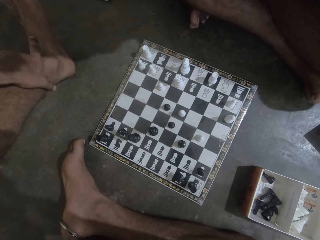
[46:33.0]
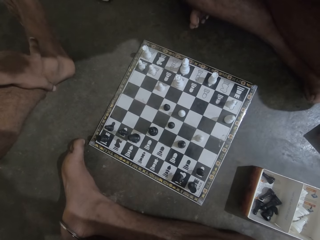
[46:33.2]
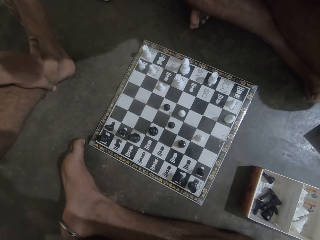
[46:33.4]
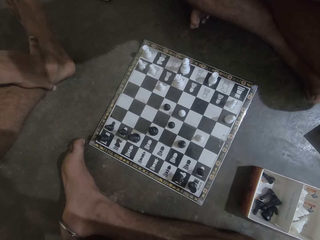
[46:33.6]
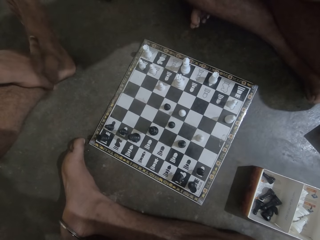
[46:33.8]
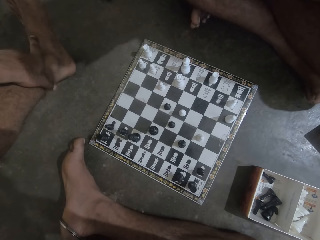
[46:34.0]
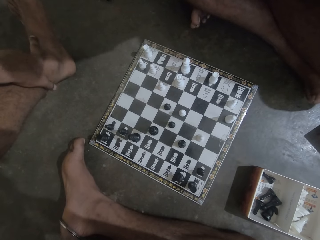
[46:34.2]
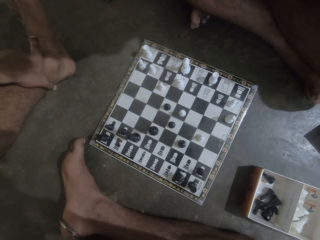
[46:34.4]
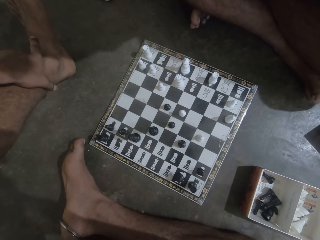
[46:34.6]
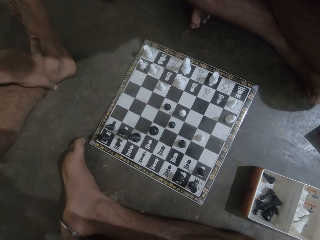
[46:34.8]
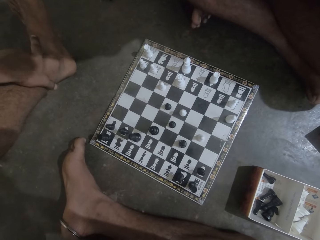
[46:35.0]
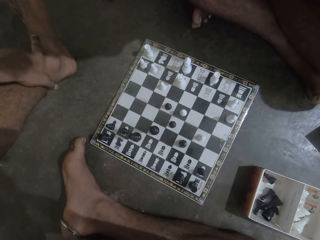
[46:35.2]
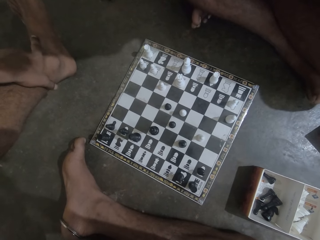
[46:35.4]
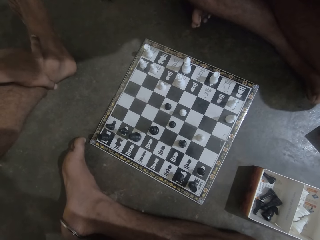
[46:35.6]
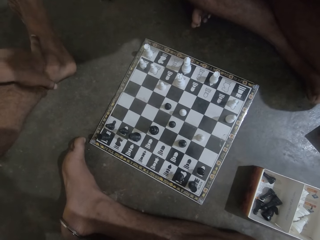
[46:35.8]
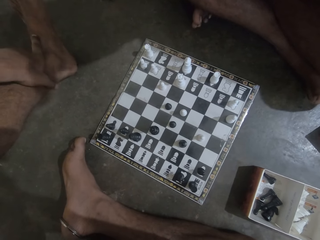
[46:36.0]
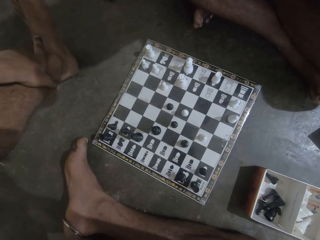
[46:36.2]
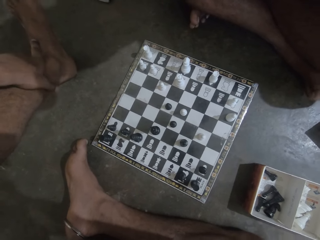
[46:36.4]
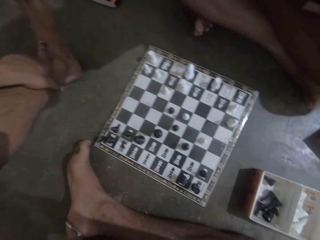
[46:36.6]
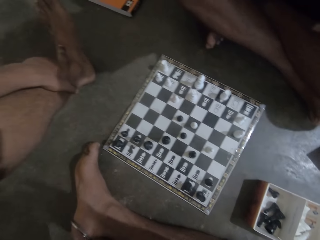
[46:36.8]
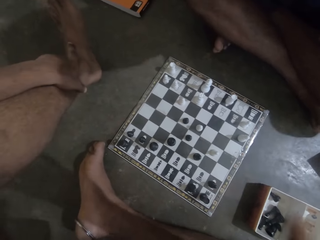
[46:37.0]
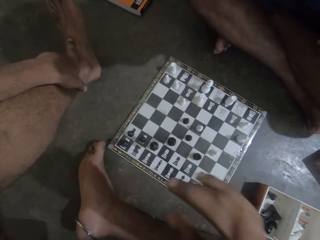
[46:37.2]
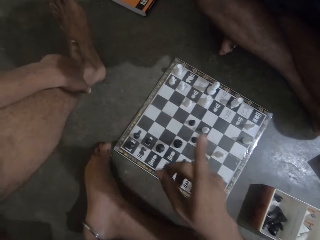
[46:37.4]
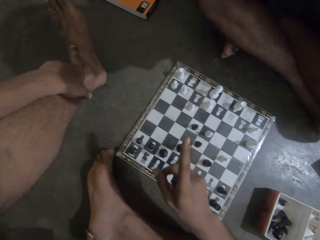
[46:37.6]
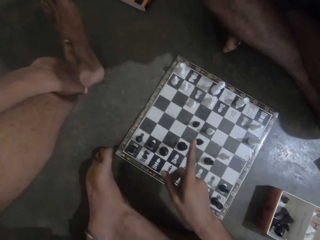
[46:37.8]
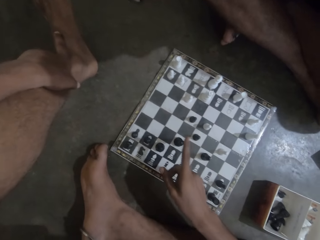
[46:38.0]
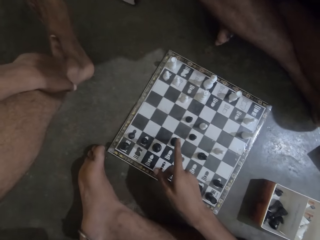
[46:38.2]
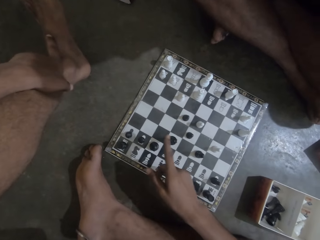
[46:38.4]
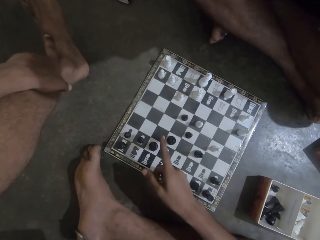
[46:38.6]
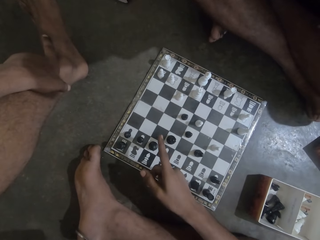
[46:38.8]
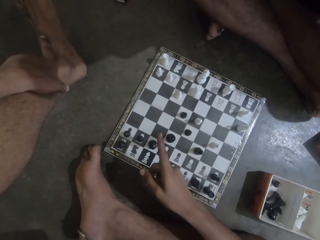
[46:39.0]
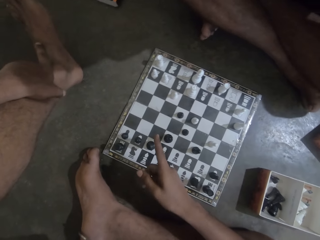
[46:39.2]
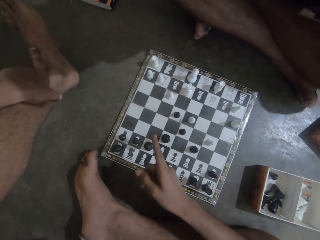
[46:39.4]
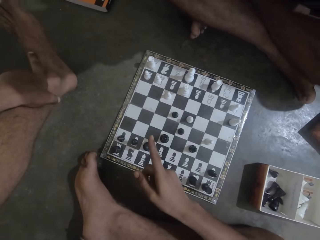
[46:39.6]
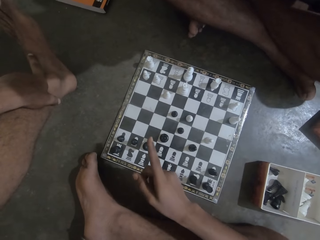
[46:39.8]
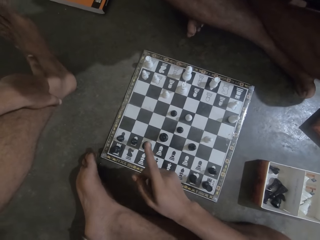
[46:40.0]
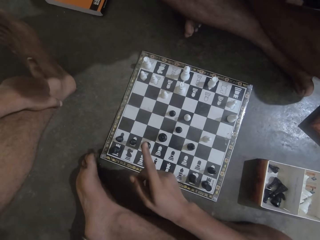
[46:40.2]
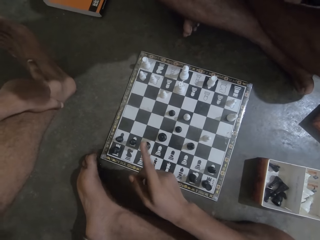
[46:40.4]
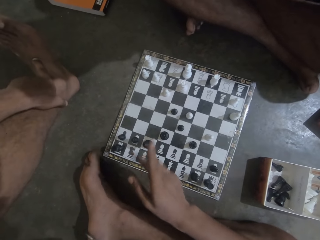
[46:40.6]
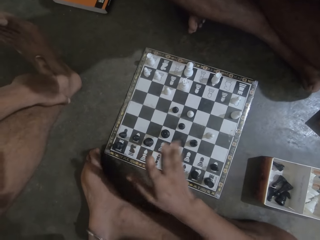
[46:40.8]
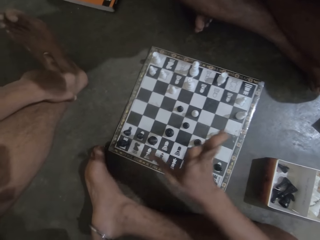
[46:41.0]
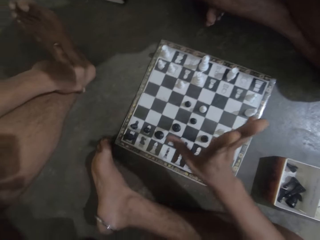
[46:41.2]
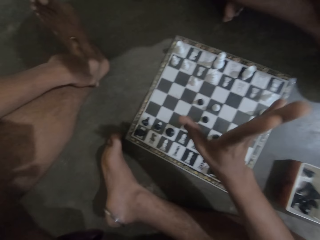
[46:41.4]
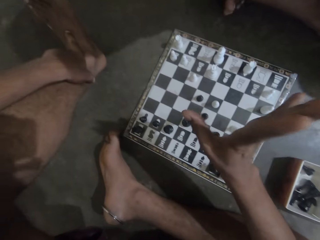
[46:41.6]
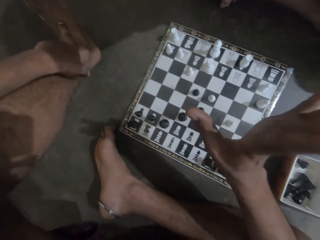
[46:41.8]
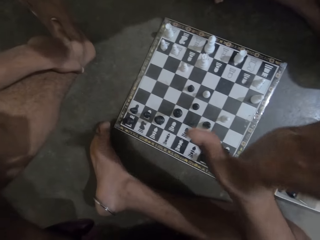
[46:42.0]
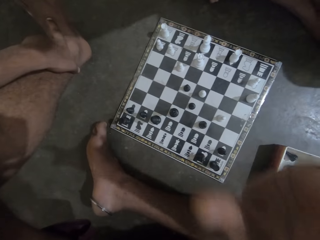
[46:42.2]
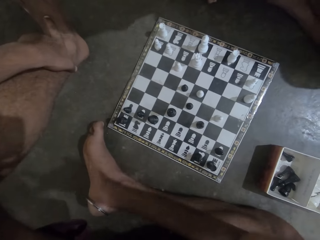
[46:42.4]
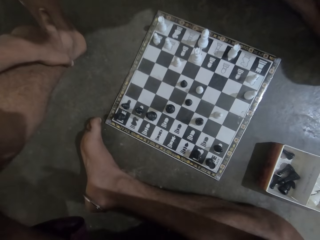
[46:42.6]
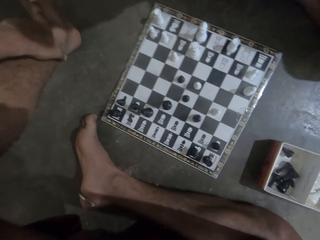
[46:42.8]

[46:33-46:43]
The camera wearer shakes the hand over the chess piece. They point towards the chess board.

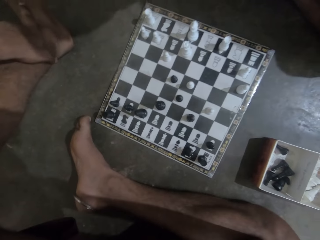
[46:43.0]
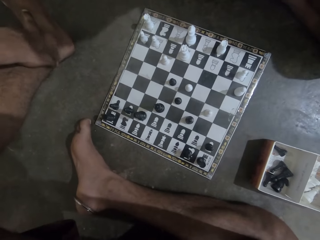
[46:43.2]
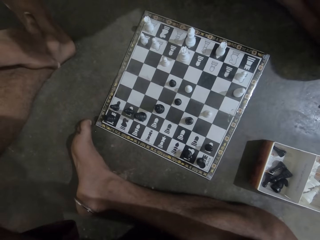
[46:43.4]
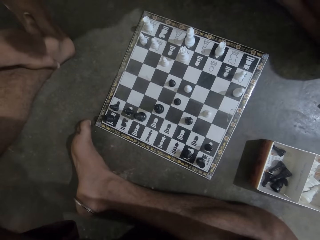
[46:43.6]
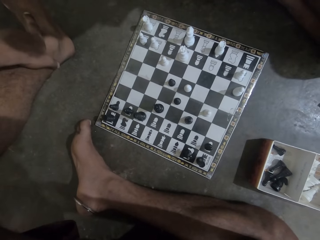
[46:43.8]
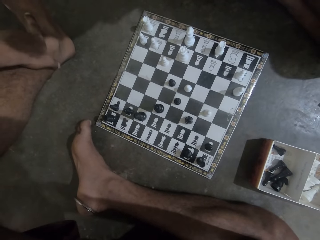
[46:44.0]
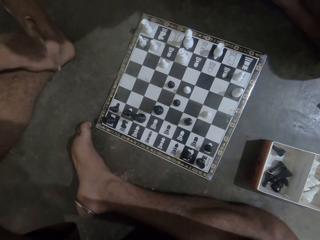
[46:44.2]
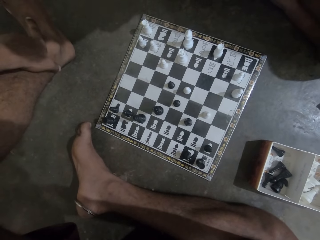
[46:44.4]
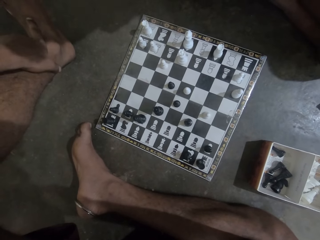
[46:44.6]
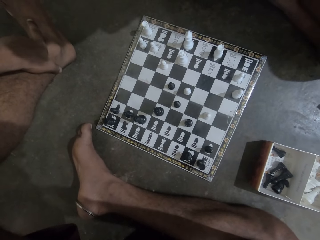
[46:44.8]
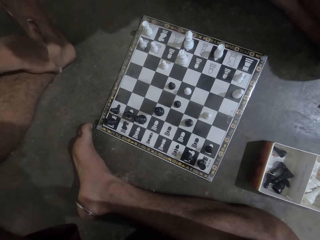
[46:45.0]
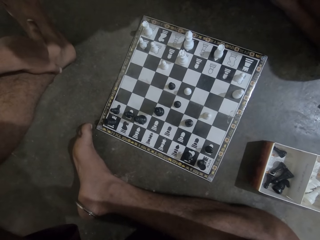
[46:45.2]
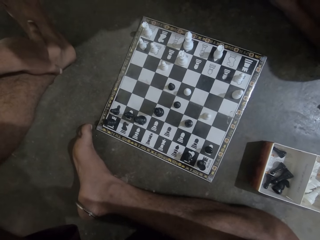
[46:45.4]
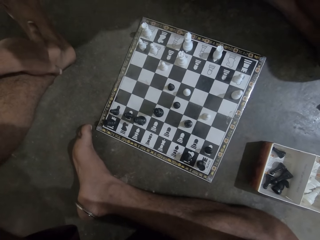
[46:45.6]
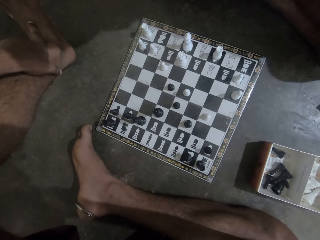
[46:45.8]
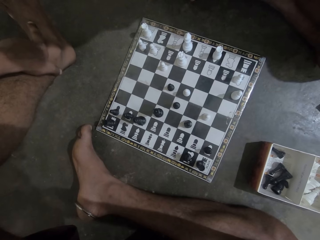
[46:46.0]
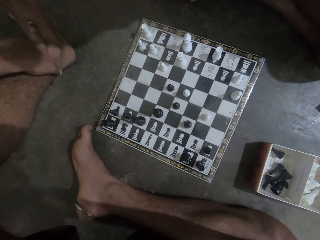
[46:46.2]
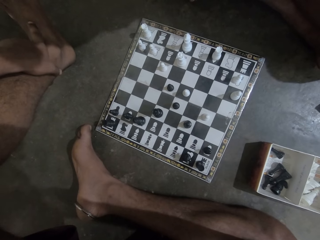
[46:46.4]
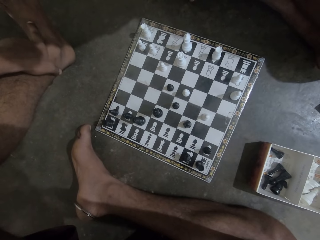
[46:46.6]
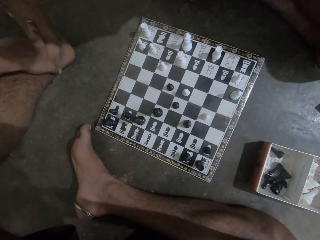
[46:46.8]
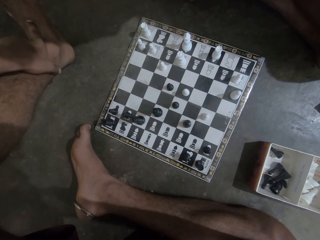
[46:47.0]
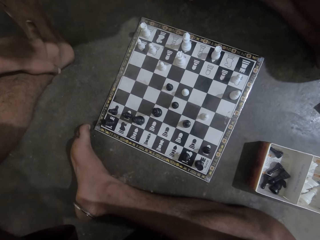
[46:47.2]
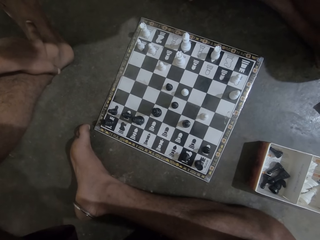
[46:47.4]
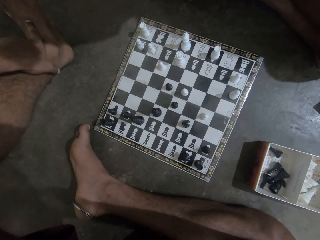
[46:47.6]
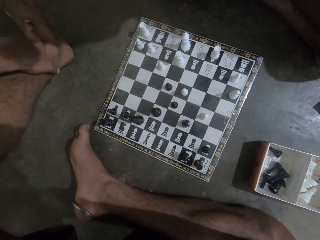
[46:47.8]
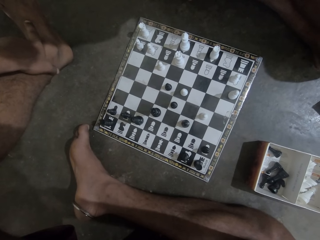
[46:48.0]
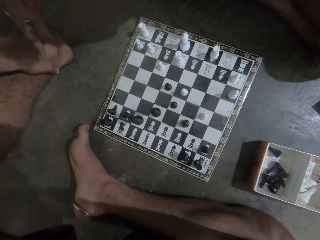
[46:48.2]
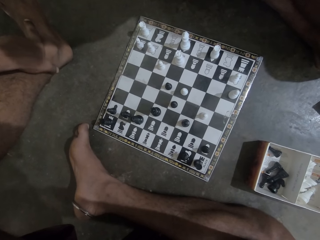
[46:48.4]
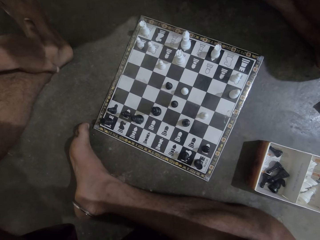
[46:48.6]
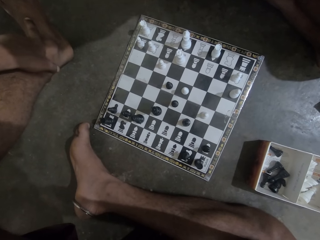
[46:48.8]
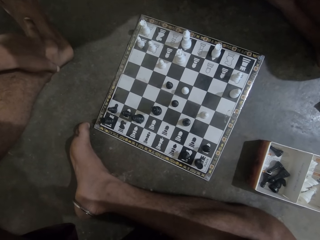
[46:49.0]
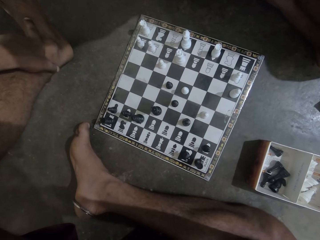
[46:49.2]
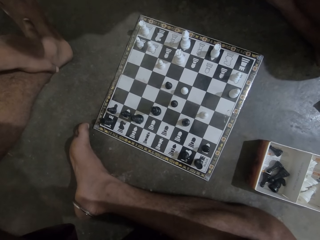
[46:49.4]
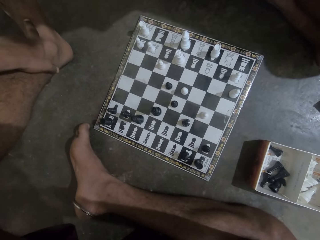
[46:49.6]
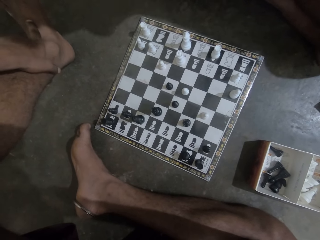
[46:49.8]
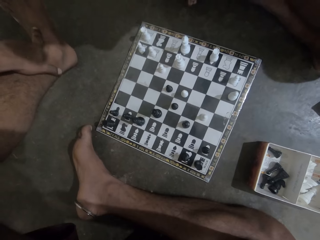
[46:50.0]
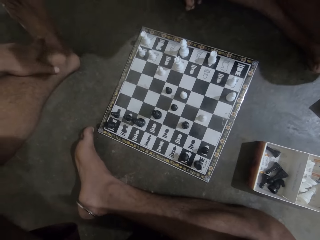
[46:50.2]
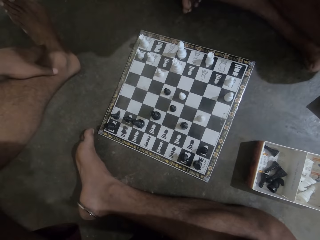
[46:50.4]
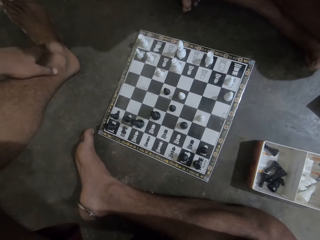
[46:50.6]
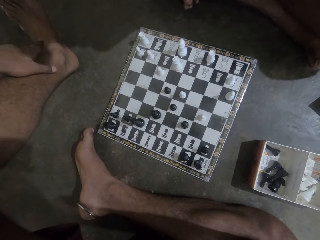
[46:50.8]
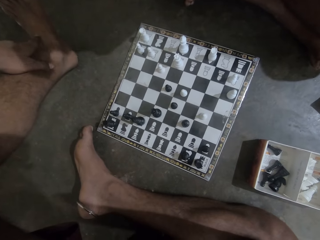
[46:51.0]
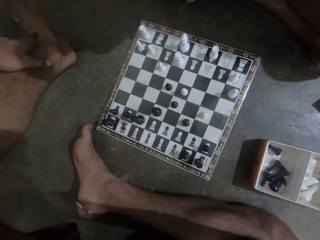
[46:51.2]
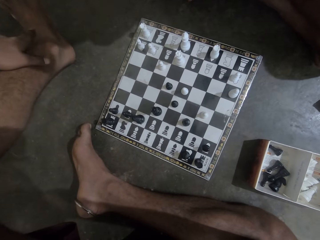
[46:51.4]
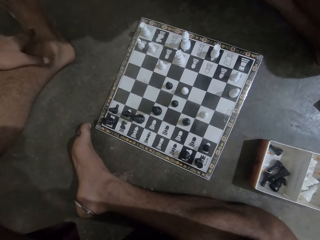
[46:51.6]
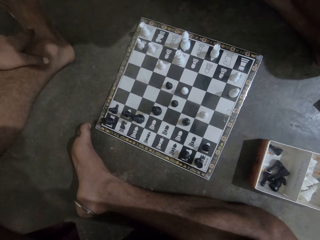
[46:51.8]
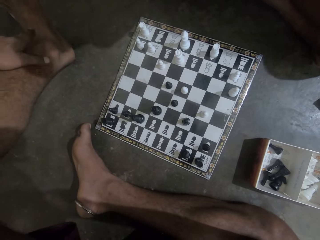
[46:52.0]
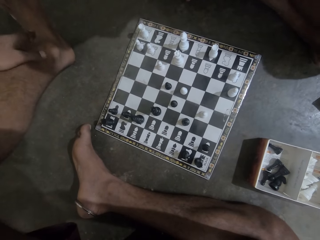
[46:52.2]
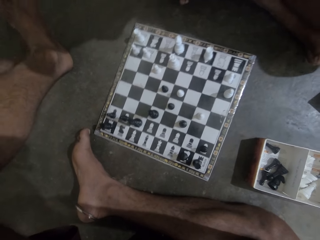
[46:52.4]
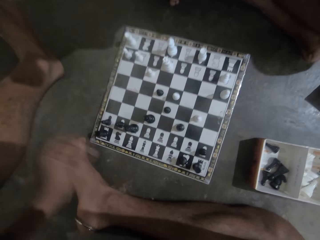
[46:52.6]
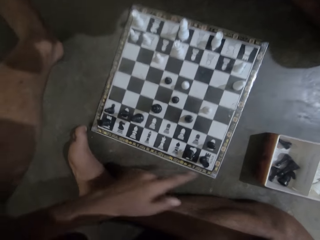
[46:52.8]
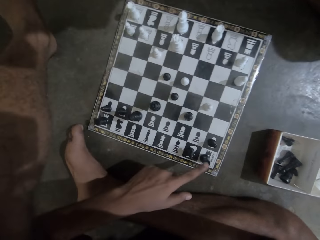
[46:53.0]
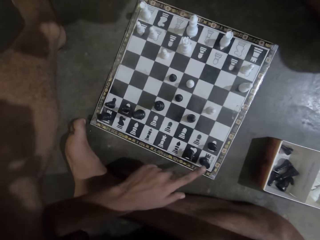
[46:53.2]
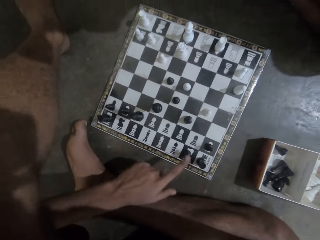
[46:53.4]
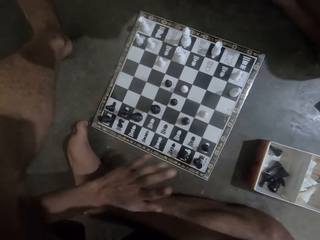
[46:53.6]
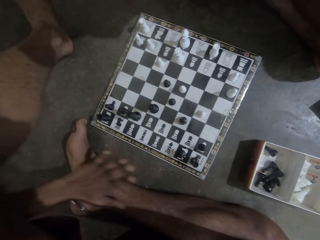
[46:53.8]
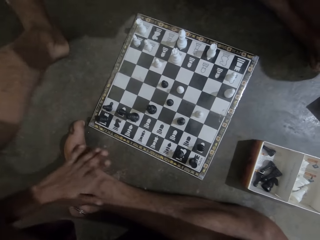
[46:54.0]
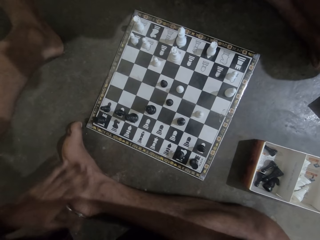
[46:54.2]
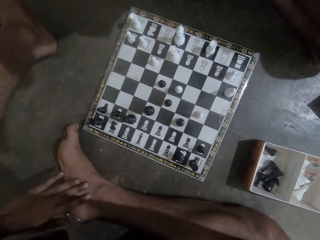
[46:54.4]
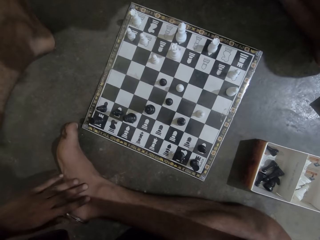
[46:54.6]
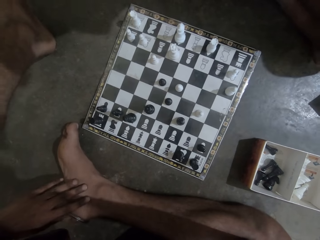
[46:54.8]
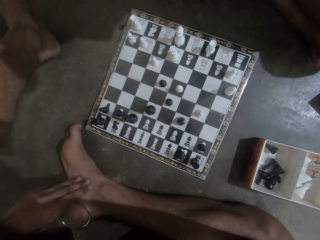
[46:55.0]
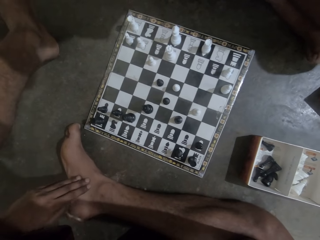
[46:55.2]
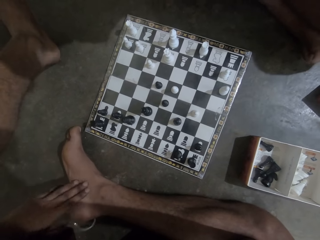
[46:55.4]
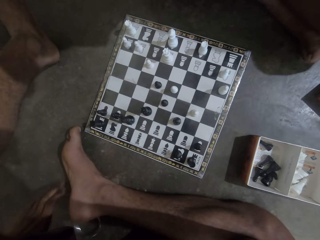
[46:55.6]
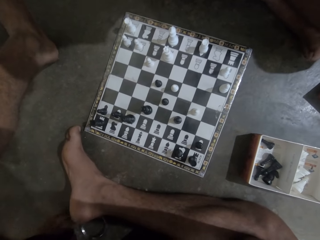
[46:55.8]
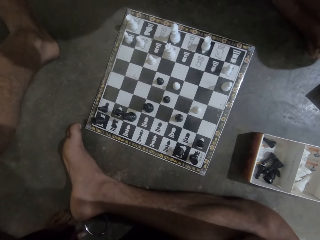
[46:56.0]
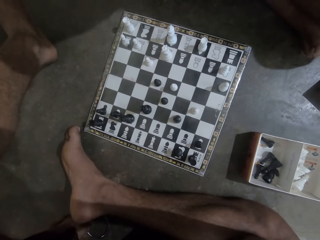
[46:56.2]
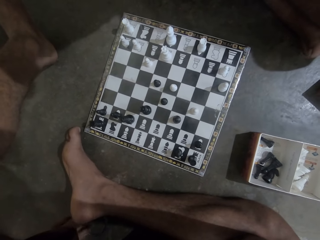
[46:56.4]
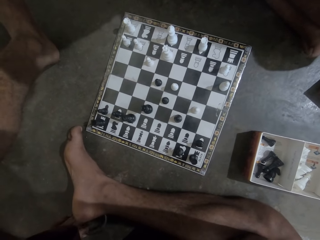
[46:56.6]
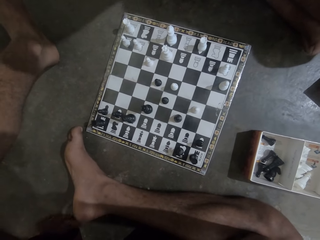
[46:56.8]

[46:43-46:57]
The camera wearer stops moving the hand. He holds the chess piece. He touches the chess piece on the board with his left hand. He touches his right foot.
